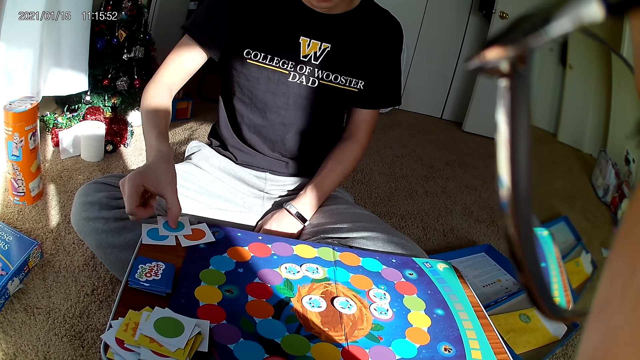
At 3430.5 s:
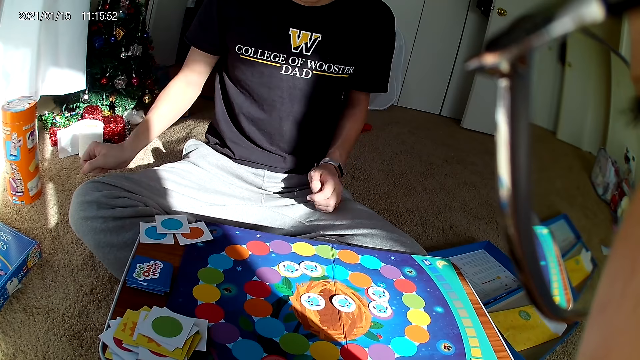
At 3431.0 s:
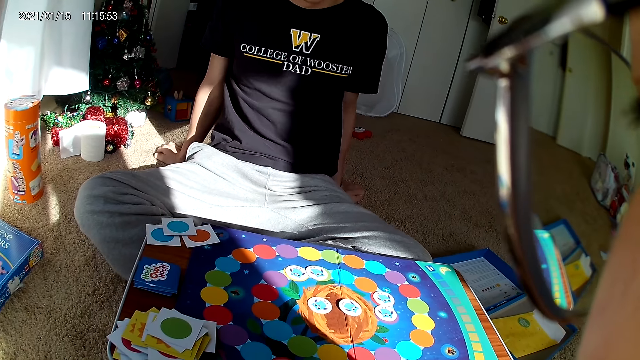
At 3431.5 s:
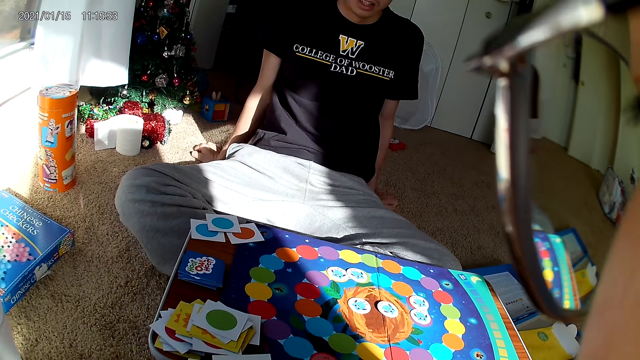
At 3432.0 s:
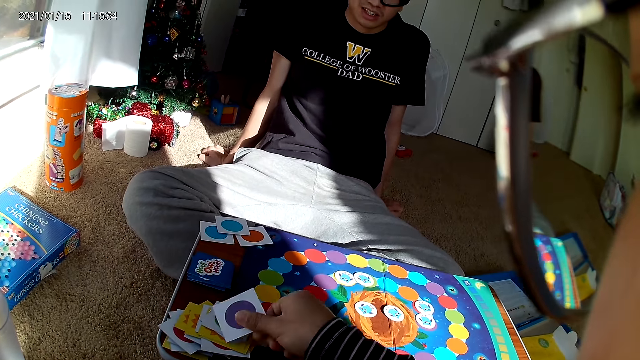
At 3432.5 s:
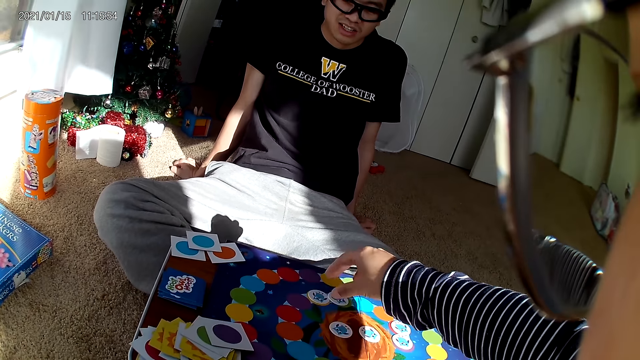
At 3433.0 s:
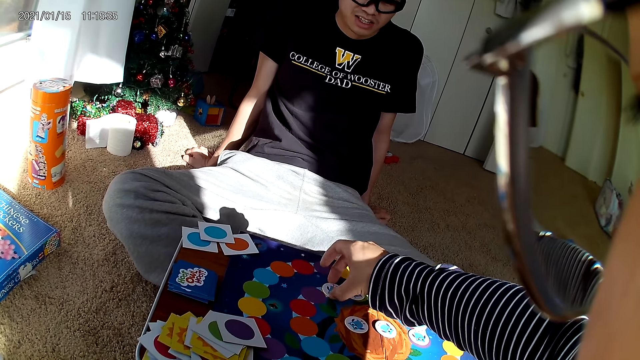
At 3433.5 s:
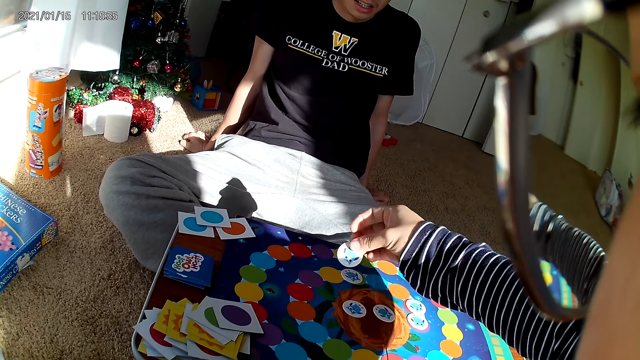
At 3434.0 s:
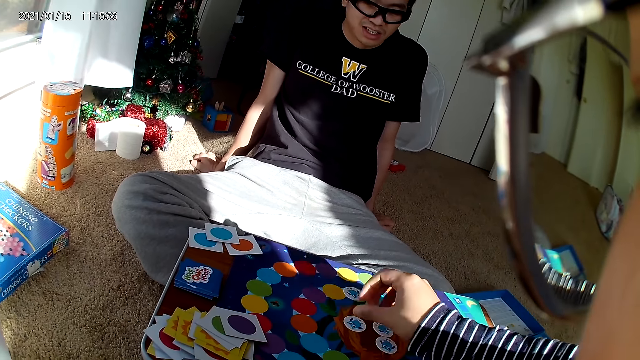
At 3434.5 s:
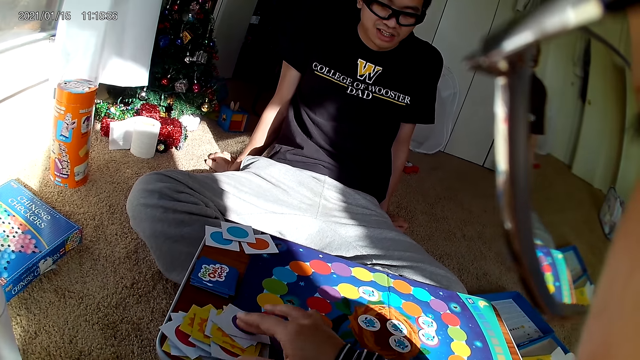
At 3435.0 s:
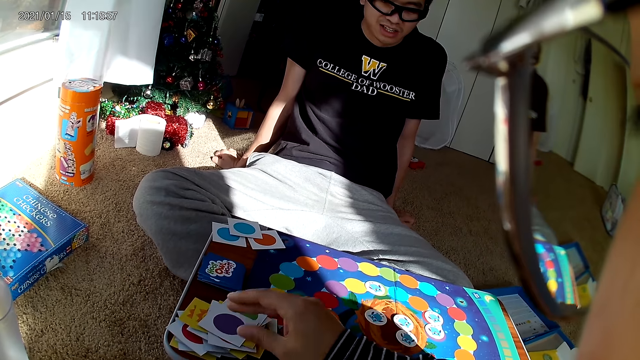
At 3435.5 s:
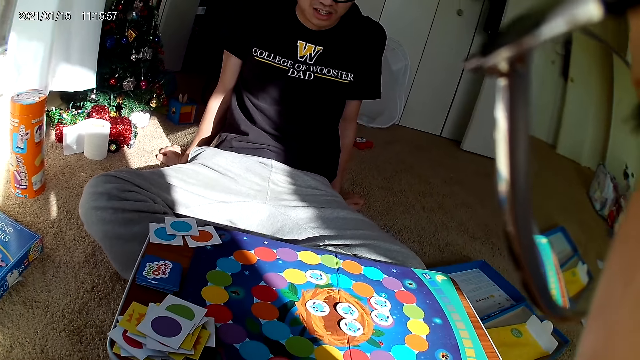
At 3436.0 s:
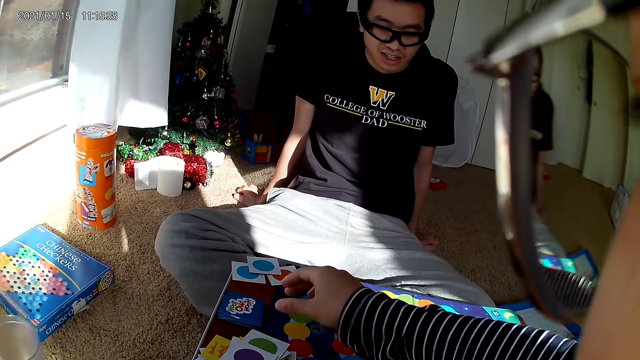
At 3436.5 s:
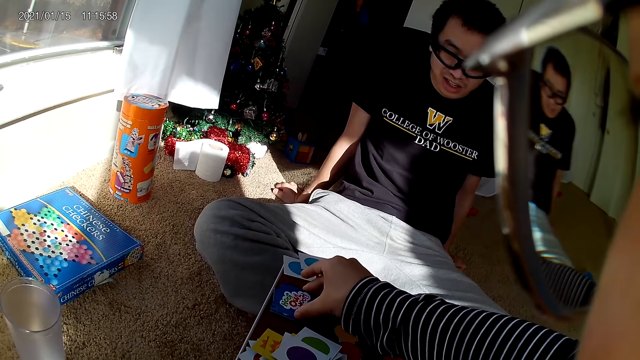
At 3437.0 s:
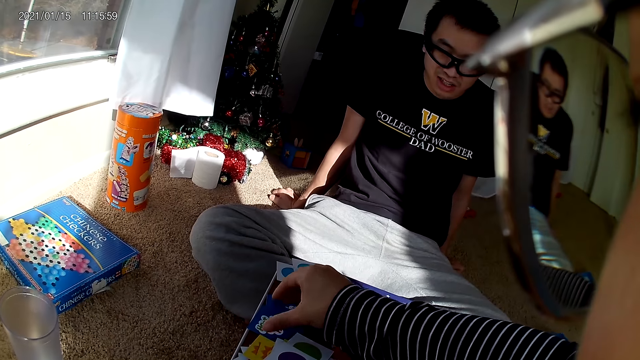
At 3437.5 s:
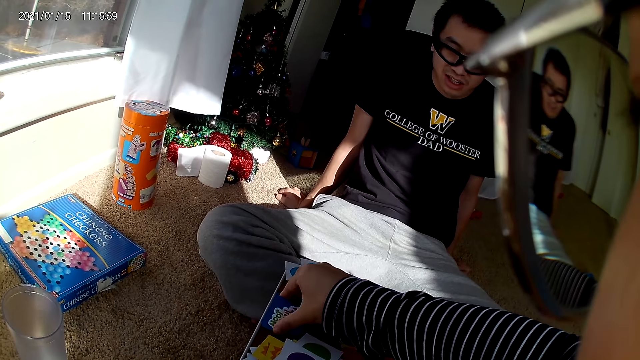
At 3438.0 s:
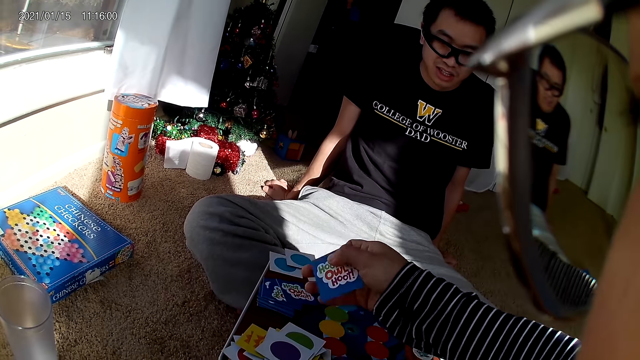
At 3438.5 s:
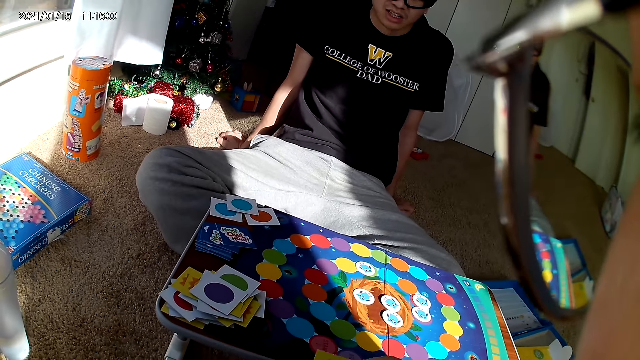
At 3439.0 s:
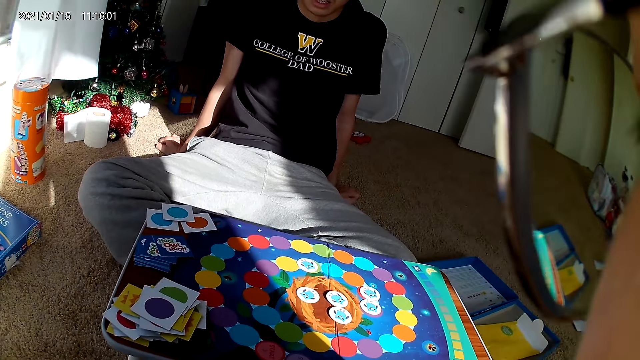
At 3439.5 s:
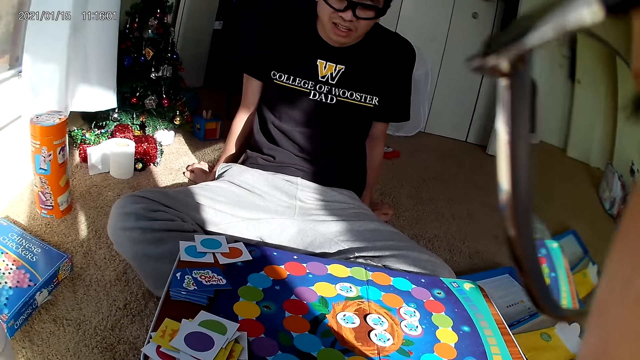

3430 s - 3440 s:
A man drops the card on the board with his right hand. He places a hand on the floor. The camera wearer drops a card on the board with her right hand. She picks a card from the board with her right hand. She drops the card on the board with her right hand. She adjusts cards on the board with her right hand. She touches the playing cards. She picks a card from the board with her right hand.

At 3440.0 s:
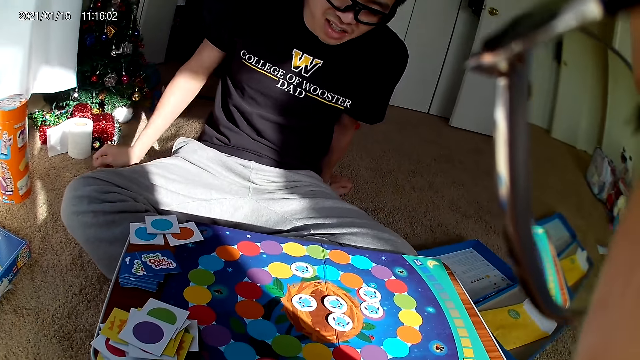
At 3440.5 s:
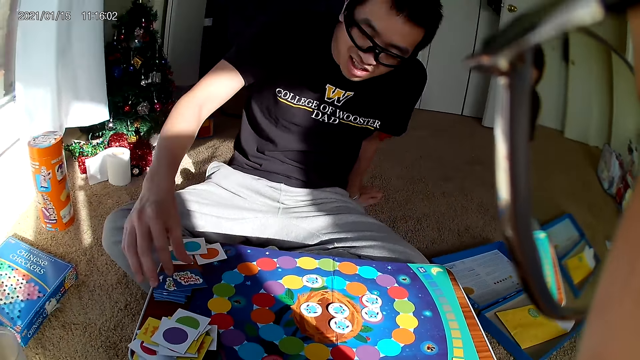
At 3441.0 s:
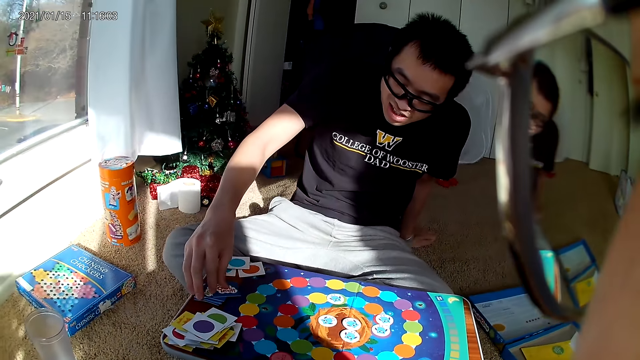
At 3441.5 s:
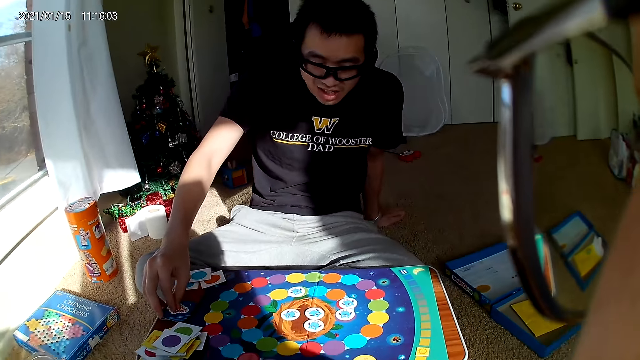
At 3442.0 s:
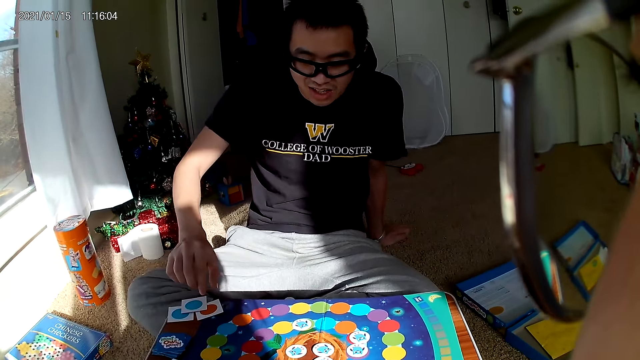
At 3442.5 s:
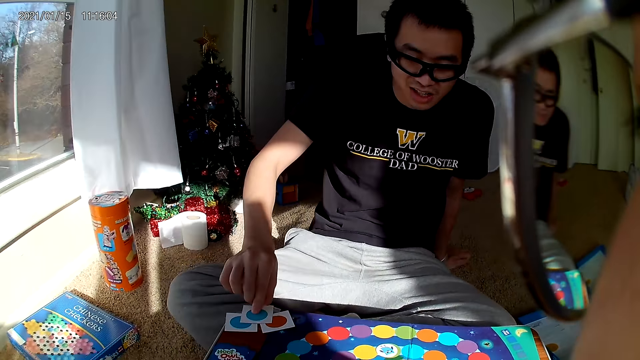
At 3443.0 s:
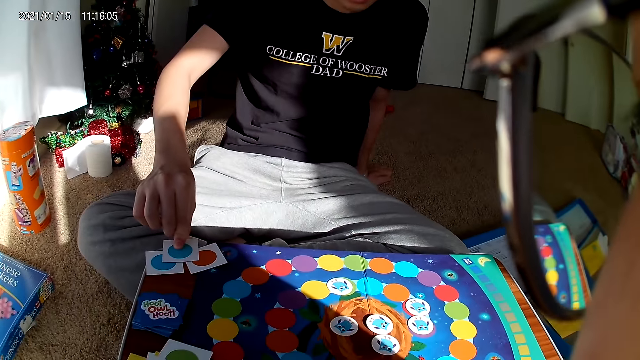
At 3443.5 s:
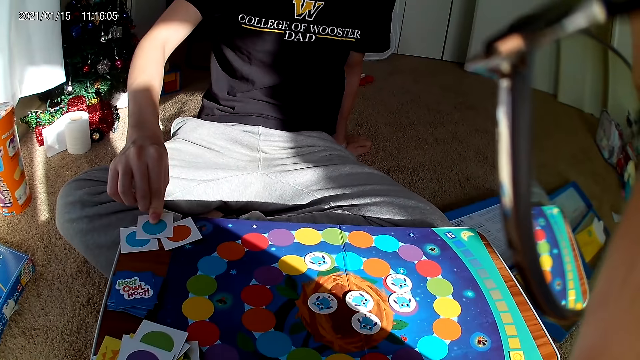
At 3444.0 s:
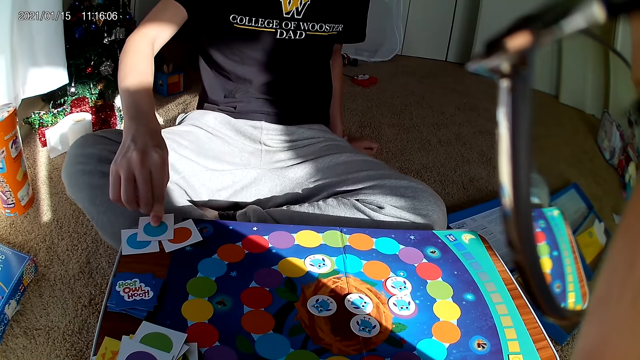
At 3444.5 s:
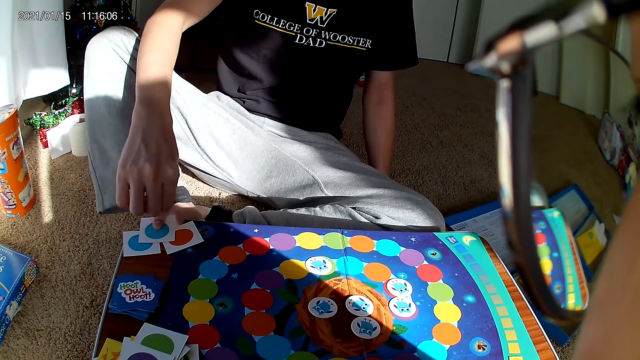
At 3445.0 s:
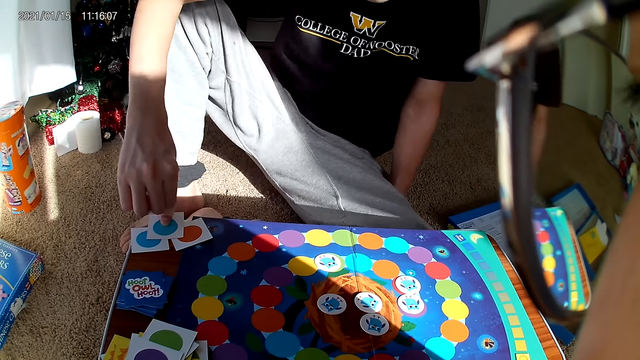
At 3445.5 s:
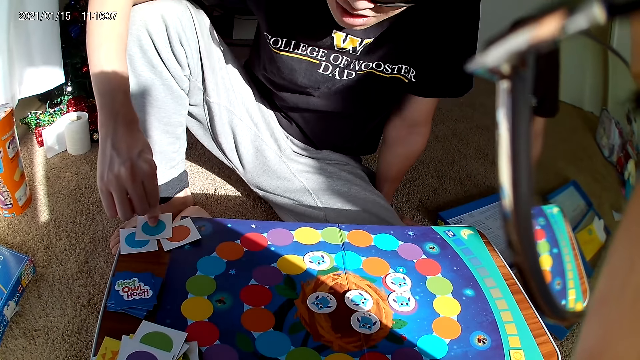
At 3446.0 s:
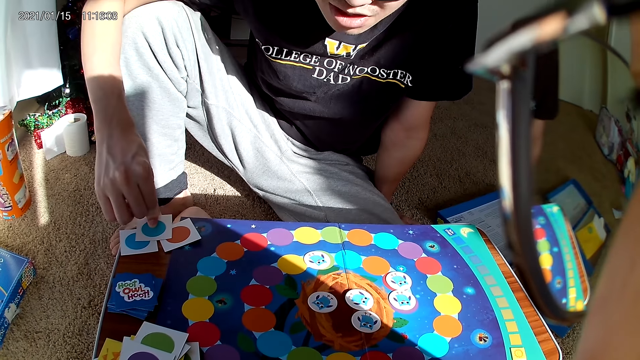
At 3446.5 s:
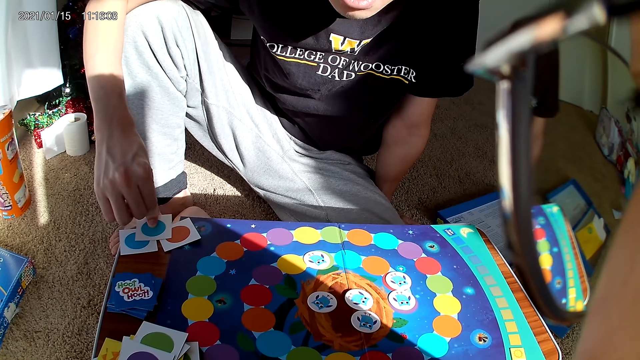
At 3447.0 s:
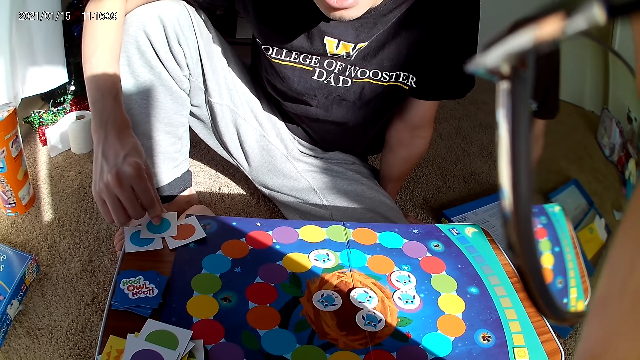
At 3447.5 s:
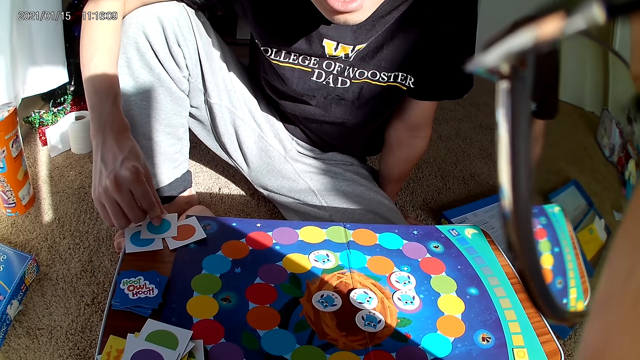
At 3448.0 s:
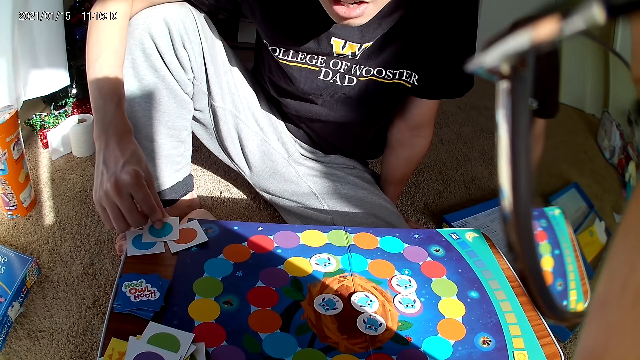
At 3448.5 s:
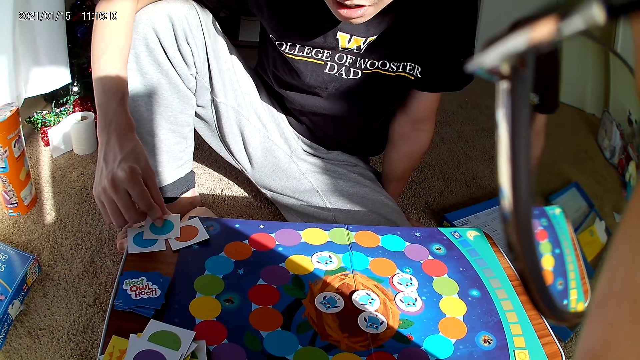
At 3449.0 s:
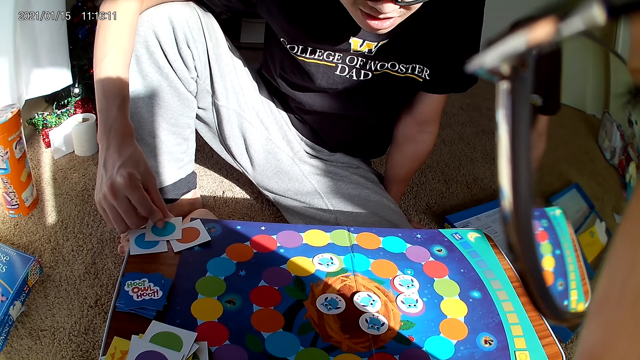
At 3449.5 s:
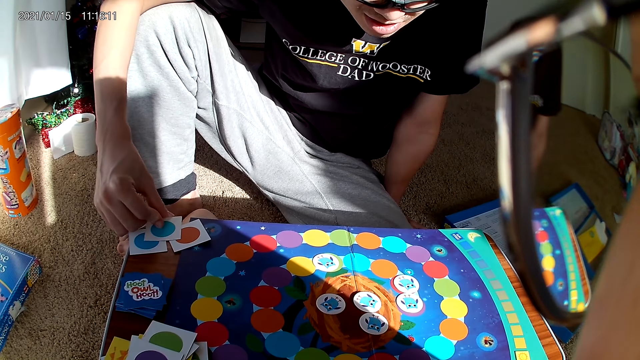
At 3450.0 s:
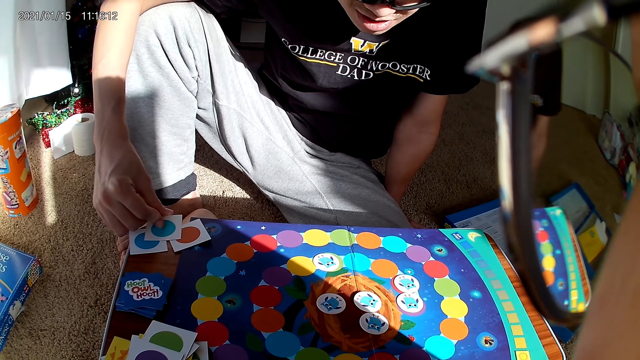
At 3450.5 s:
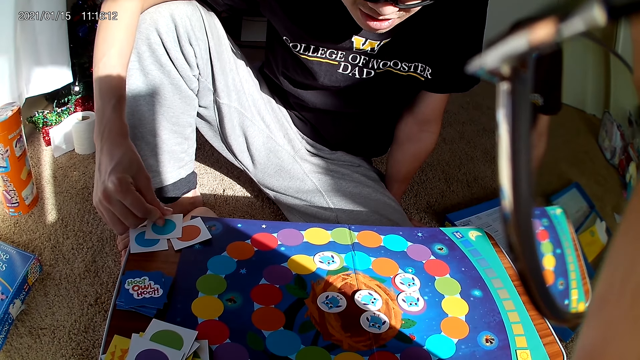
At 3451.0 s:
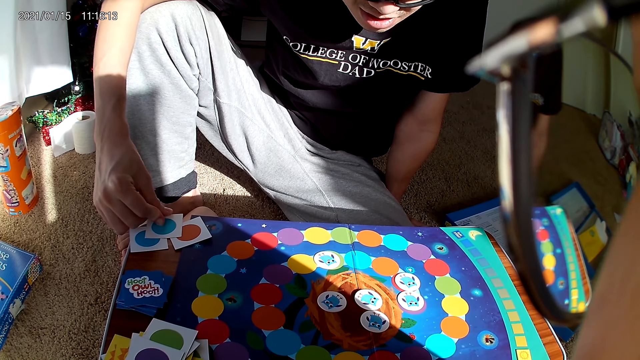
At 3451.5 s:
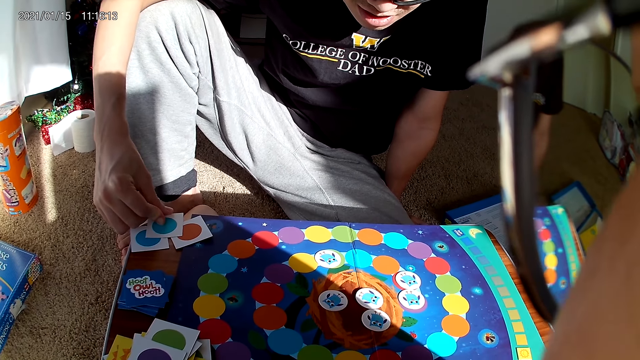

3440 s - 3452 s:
A man adjusts cards on the board with his right hand. He touches a playing card. He holds a card on the board with his right hand. He touches the playing cards. He raises the leg.
